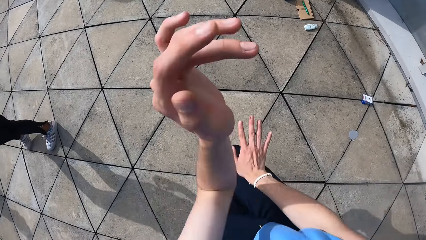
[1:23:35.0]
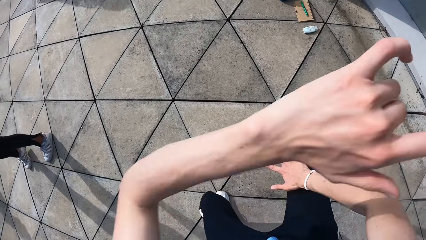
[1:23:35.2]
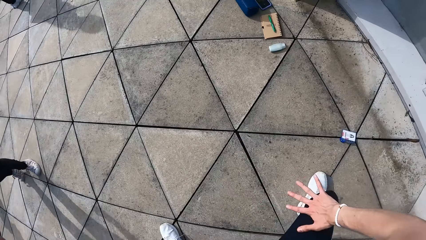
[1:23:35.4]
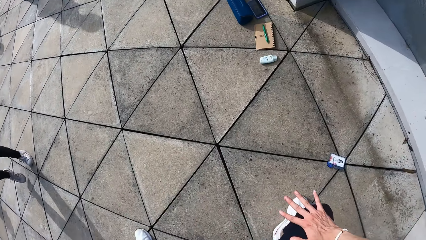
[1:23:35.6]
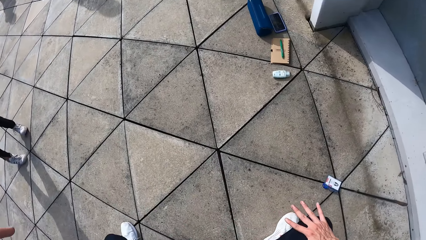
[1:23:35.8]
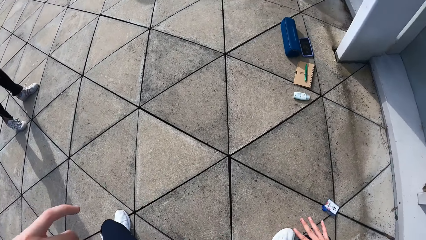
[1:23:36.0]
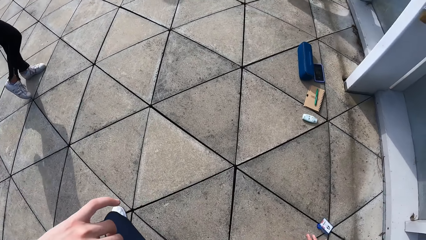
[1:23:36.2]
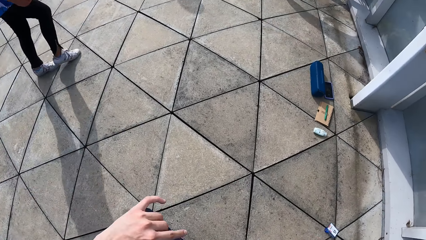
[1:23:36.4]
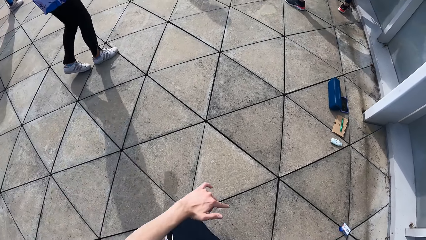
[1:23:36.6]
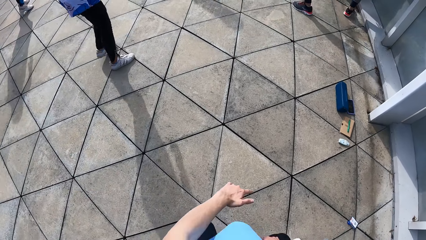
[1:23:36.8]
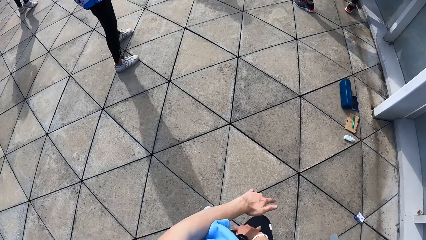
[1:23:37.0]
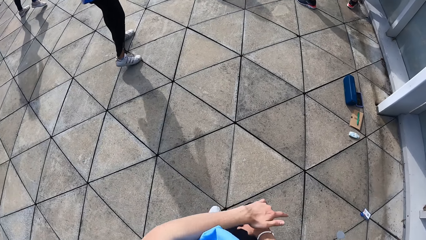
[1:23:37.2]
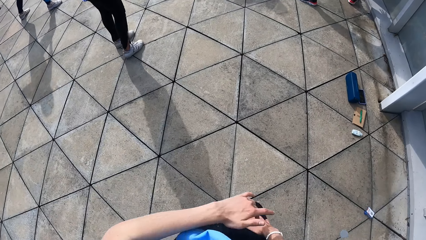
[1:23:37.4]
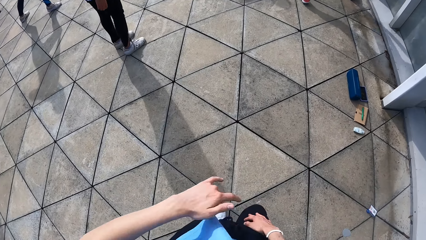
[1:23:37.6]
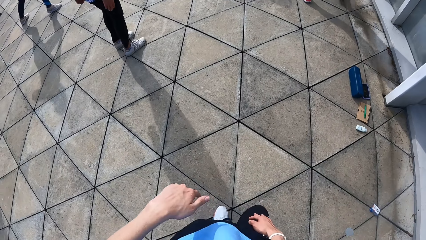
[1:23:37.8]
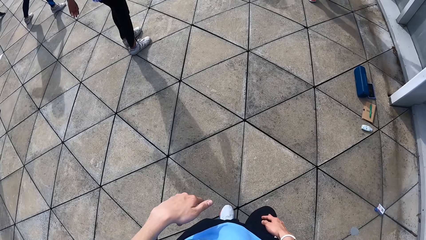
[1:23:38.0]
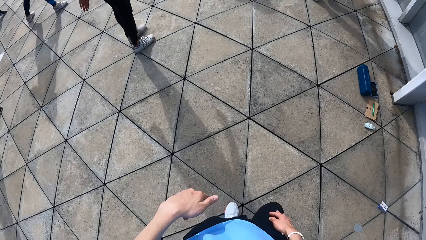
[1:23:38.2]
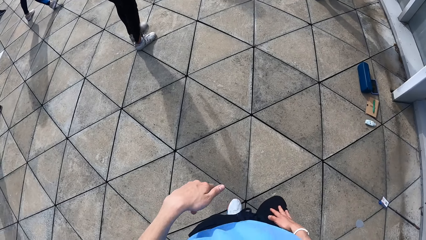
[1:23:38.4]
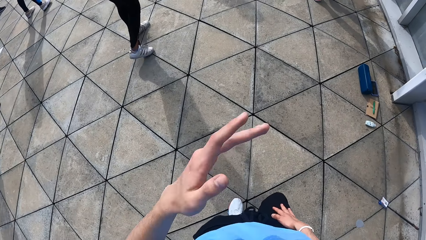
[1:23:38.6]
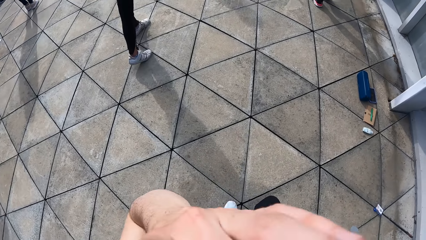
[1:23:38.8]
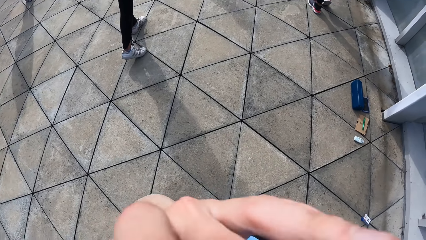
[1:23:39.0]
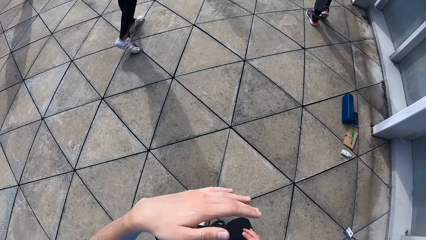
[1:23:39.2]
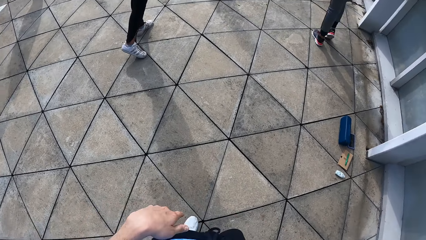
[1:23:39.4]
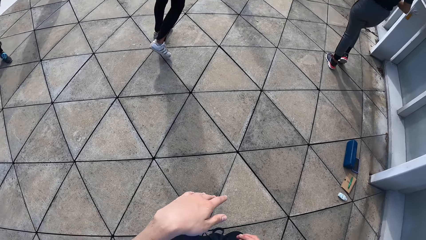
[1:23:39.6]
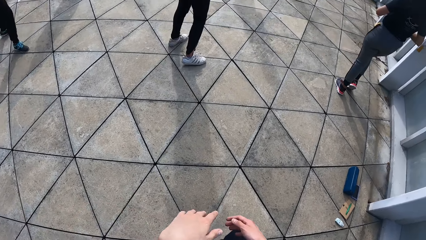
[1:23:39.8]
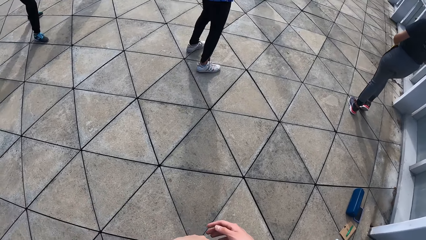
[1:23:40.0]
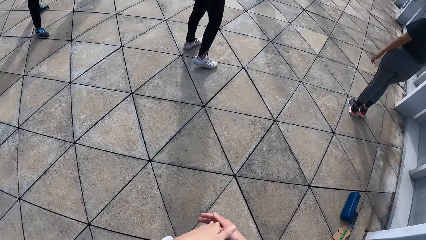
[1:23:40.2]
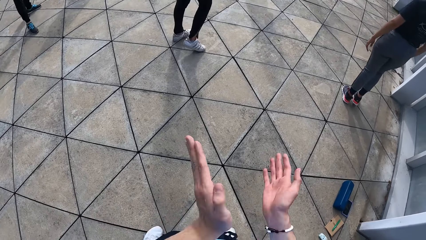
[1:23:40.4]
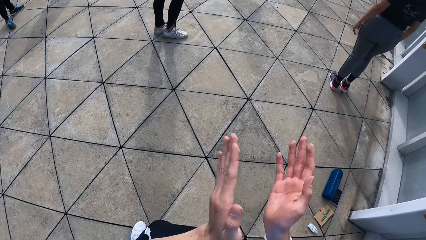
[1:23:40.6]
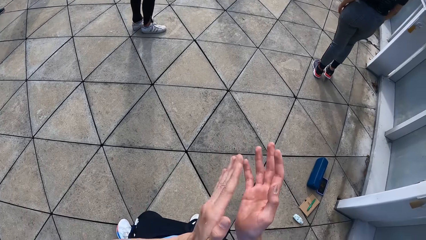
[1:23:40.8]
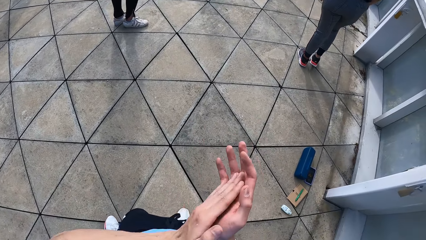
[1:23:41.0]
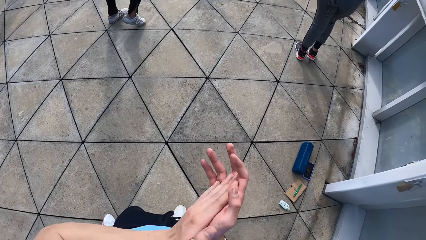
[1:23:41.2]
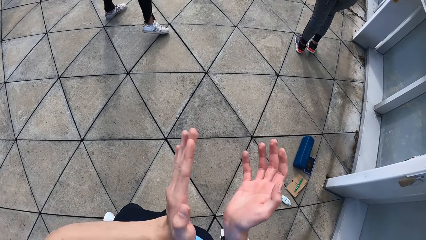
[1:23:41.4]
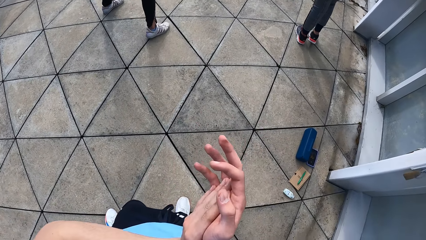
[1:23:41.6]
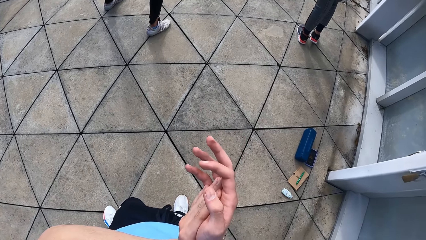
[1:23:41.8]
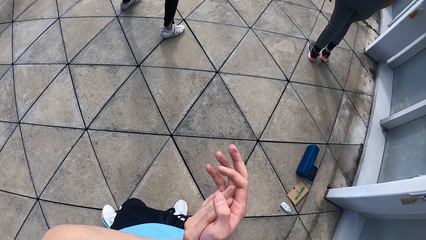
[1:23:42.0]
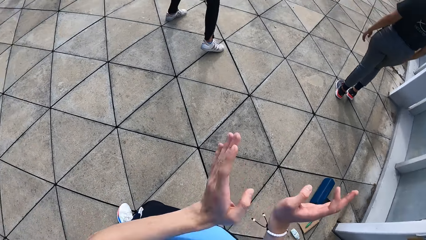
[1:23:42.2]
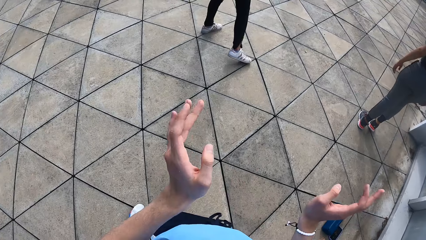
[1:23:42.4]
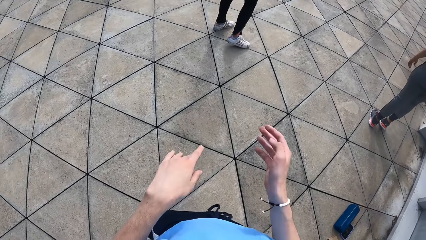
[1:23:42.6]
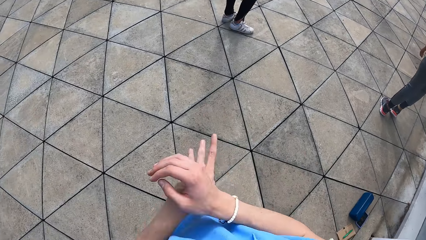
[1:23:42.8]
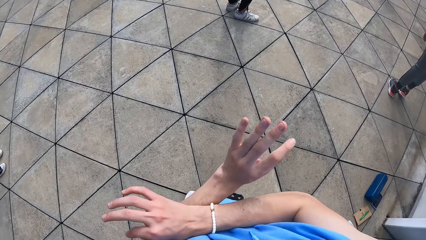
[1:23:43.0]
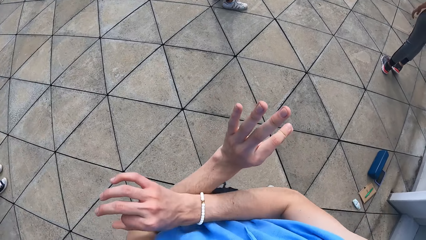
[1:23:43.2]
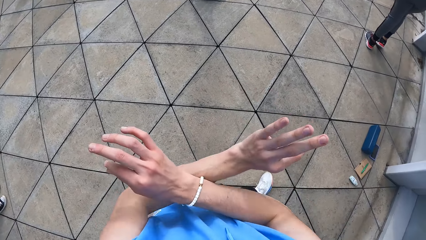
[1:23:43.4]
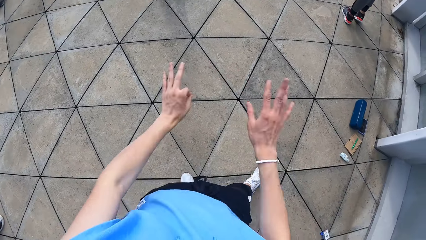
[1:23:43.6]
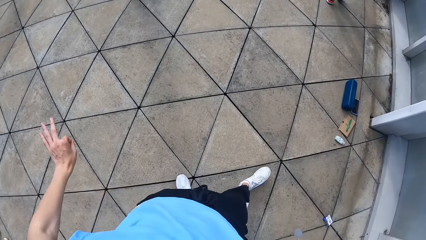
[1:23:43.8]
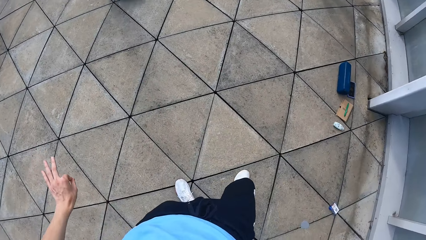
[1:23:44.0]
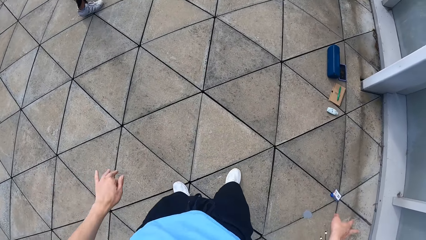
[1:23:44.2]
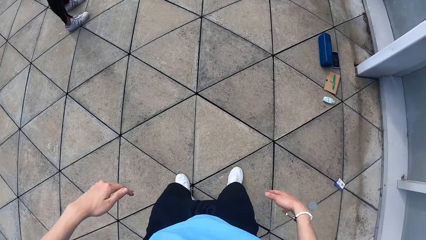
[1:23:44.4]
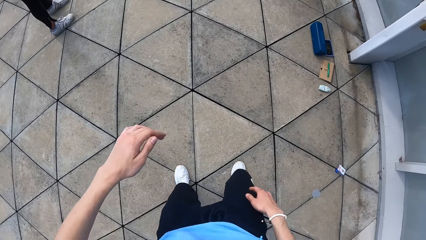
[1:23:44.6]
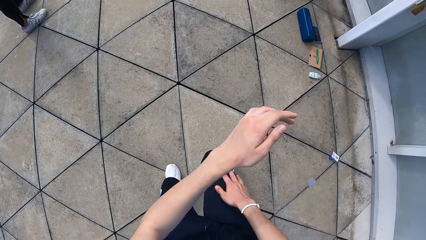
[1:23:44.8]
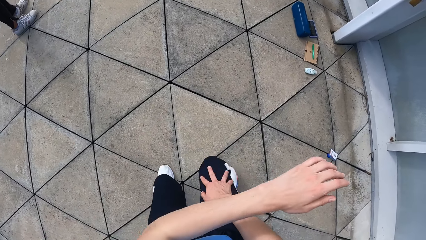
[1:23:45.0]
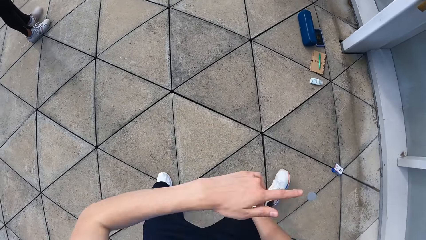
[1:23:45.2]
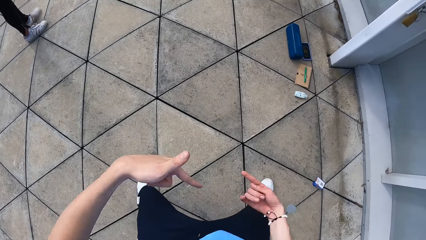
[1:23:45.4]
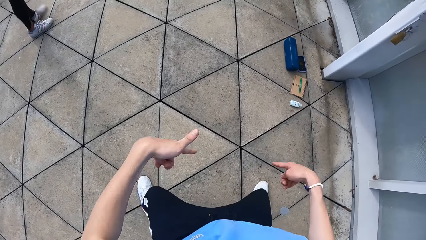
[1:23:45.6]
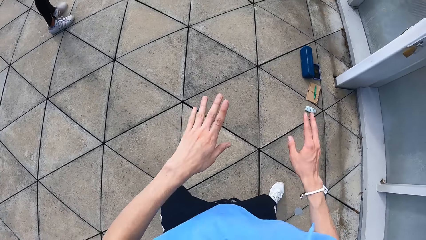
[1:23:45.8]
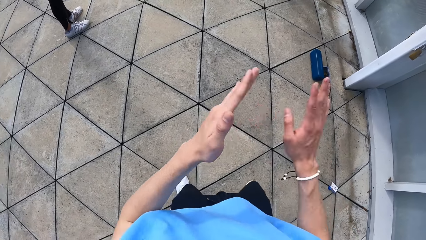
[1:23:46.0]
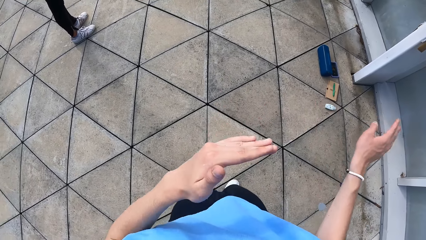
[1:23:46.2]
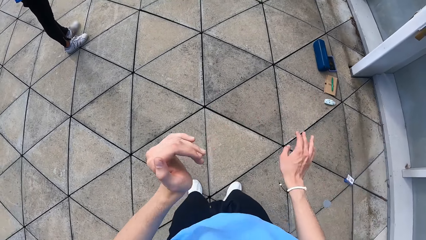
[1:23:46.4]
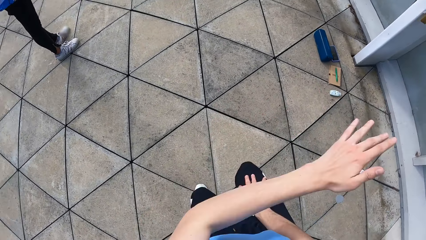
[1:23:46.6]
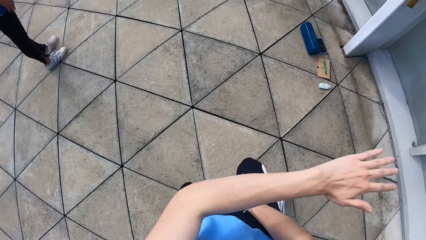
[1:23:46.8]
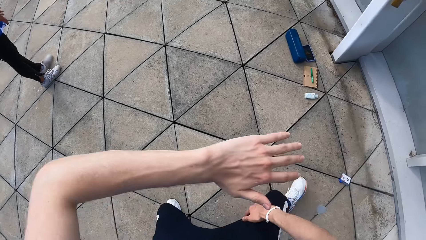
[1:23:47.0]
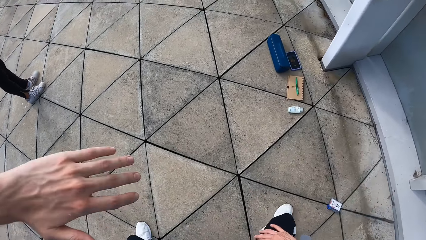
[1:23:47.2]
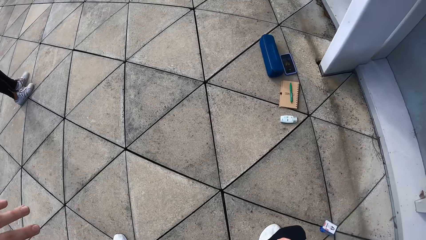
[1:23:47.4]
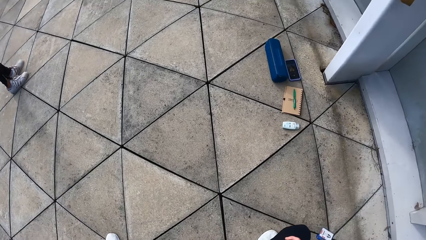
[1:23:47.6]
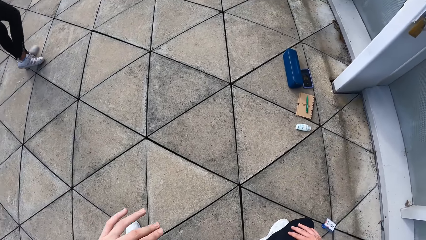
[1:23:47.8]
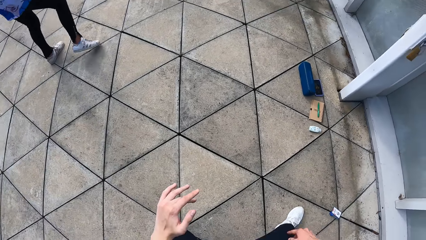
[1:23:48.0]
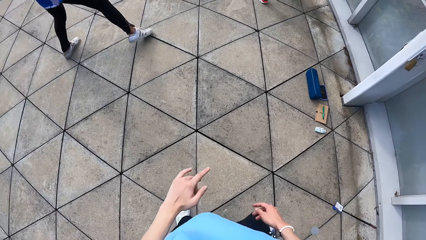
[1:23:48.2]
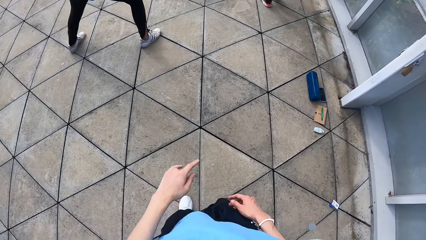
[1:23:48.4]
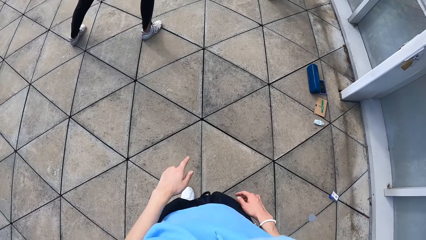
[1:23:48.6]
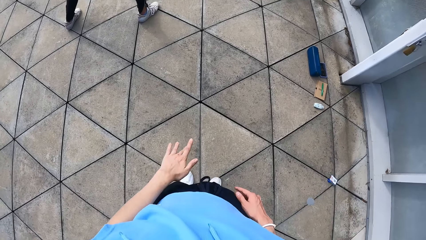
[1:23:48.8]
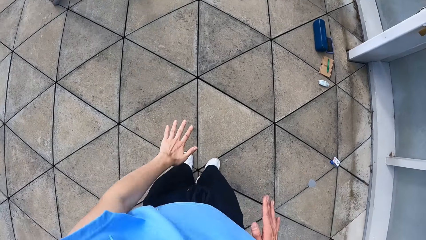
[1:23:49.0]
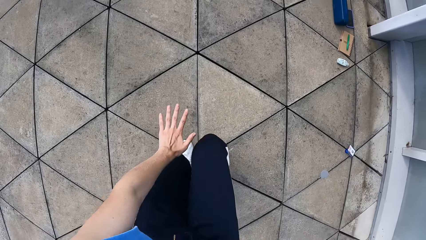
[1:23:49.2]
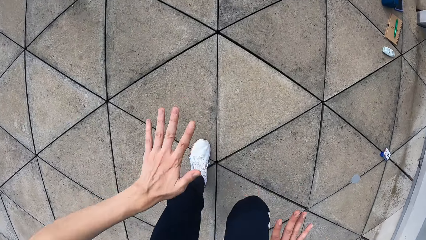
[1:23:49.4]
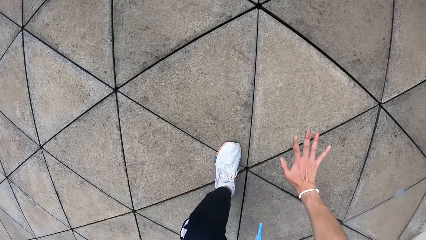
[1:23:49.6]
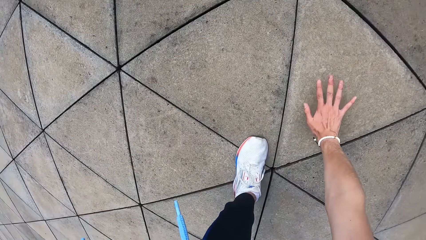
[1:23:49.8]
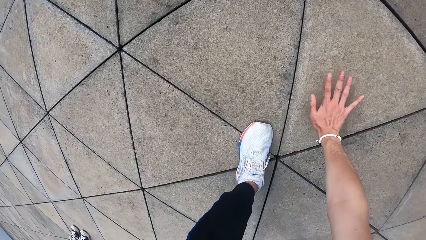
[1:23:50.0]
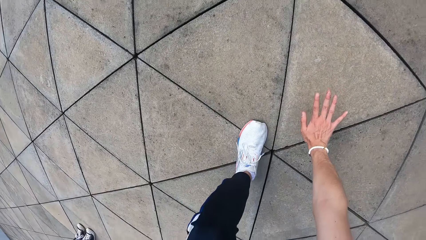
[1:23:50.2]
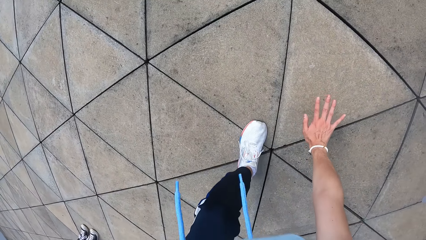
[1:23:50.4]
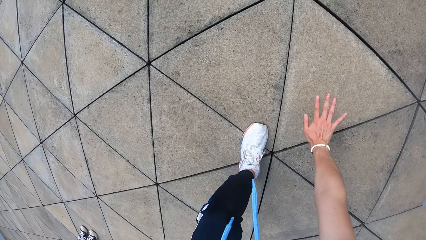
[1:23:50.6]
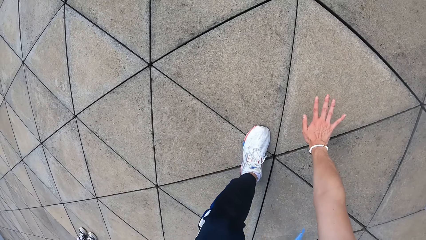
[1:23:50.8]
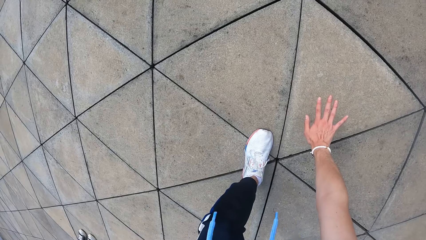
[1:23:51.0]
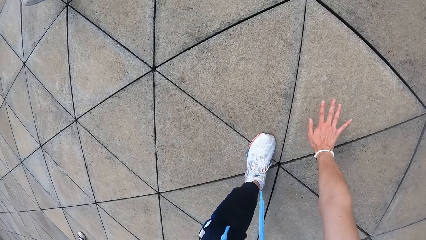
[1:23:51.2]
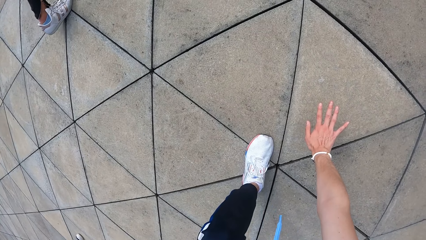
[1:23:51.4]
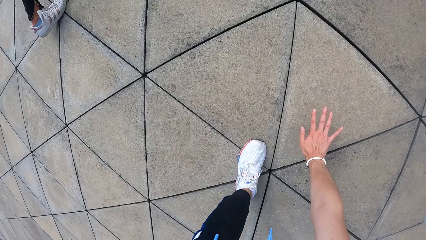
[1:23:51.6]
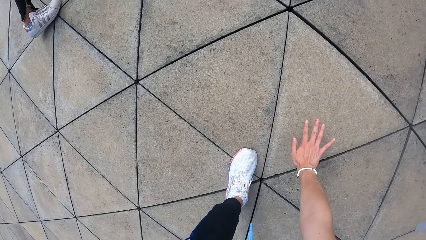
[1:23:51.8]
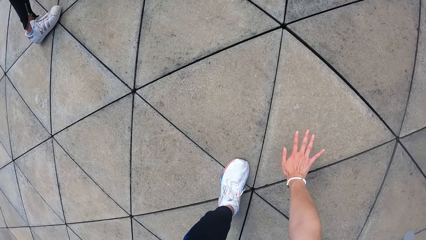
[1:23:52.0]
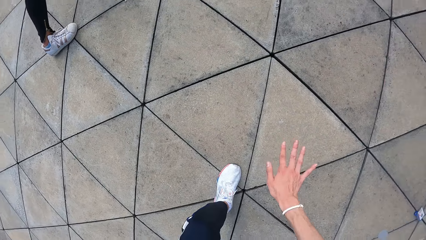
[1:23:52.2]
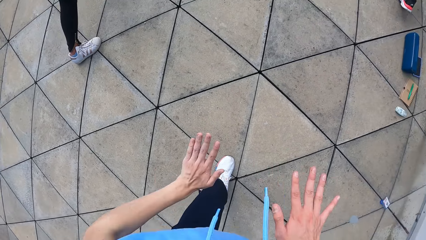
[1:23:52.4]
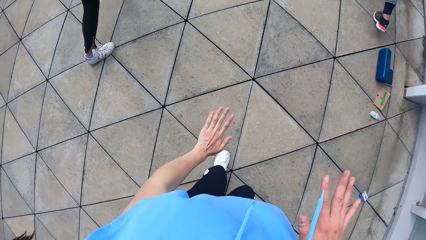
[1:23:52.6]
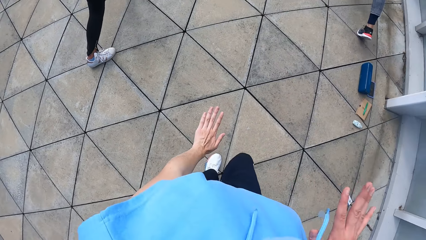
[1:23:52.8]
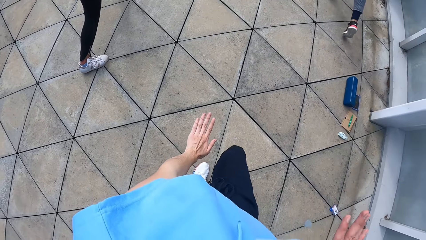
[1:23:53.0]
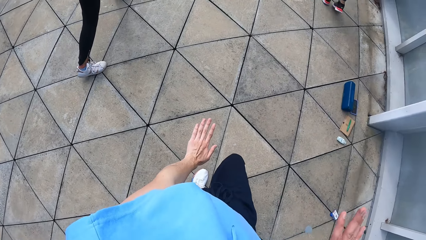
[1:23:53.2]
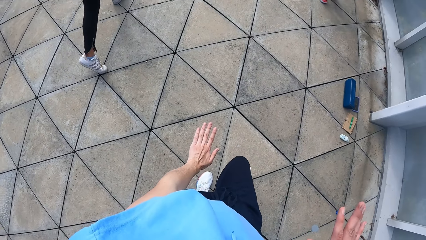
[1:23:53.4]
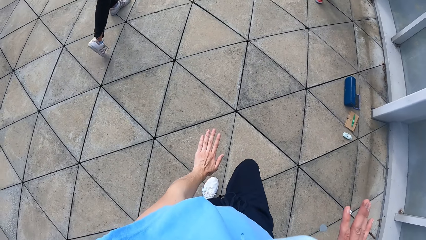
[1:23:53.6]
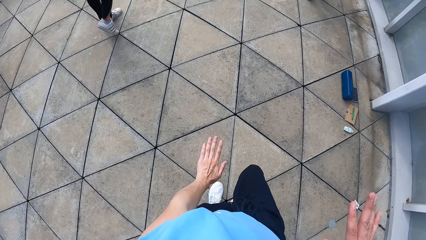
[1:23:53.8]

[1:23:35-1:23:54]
The camera wearer dances with both hands. She cleans her nose with her left hand. She claps both hands together. She dances with both hands.
